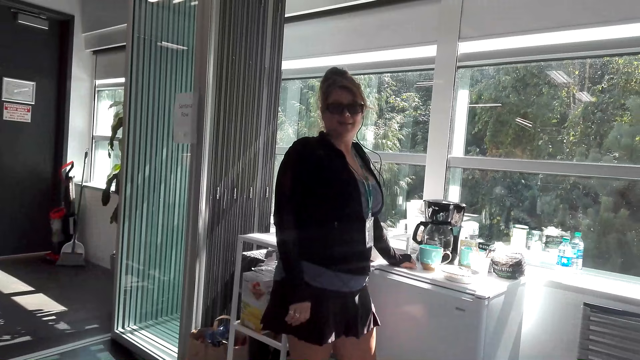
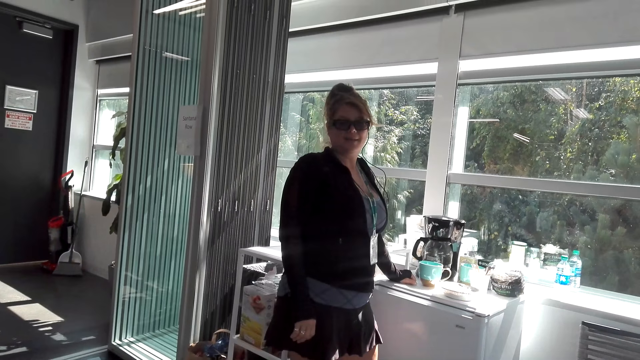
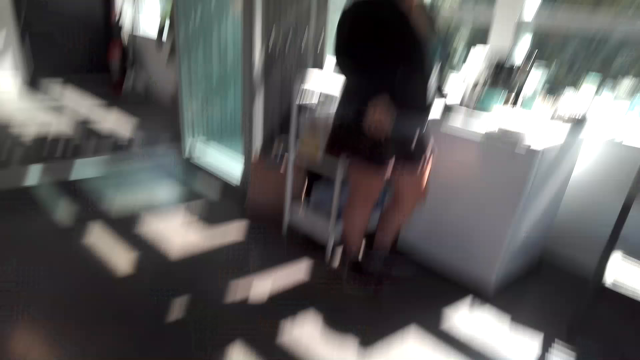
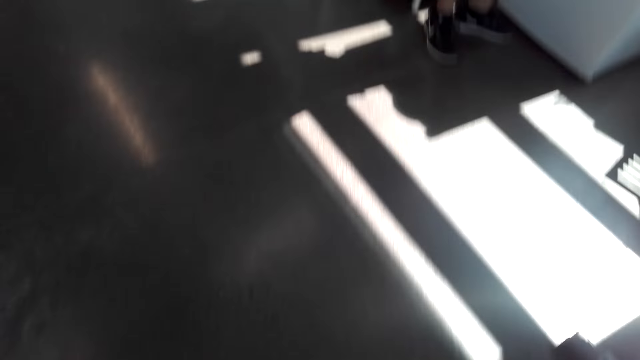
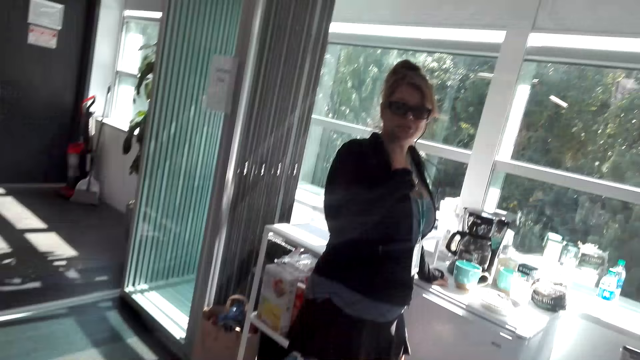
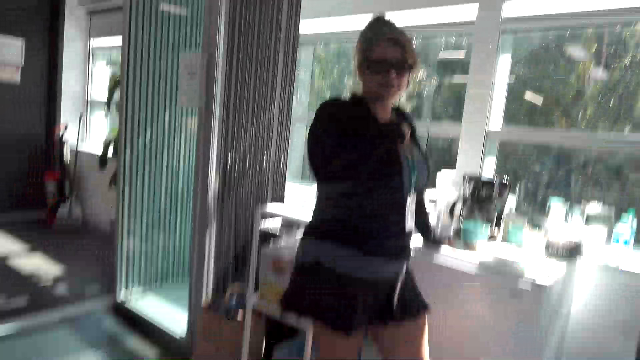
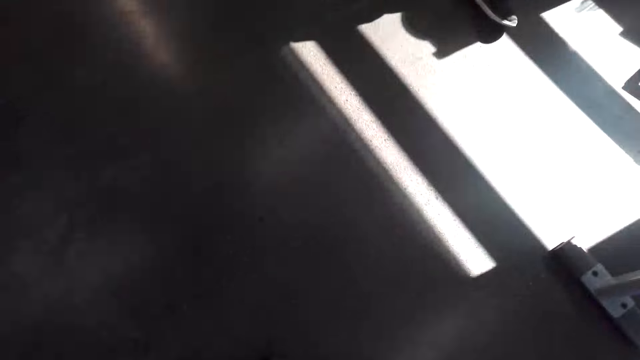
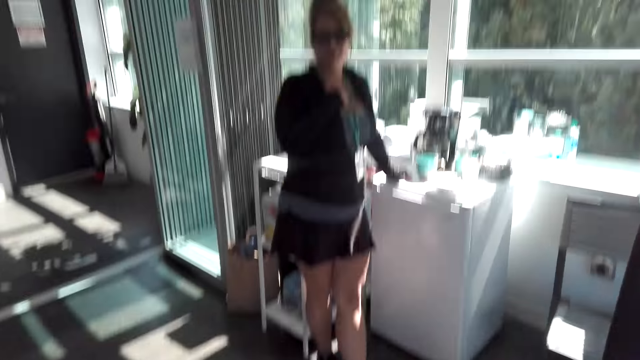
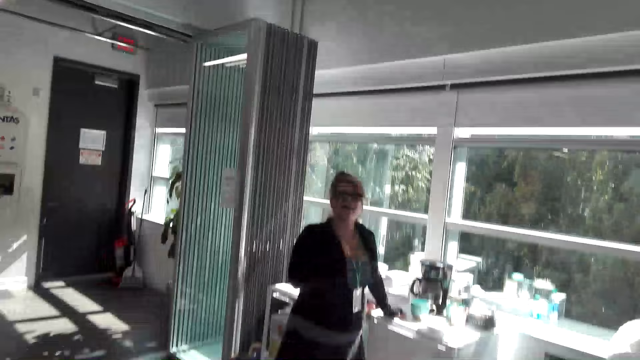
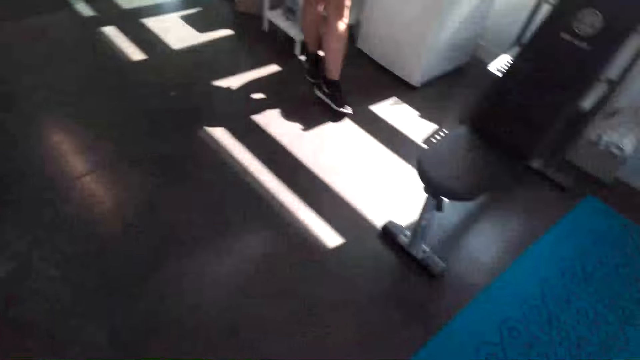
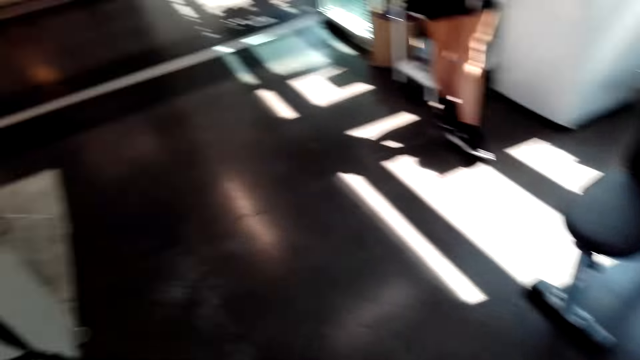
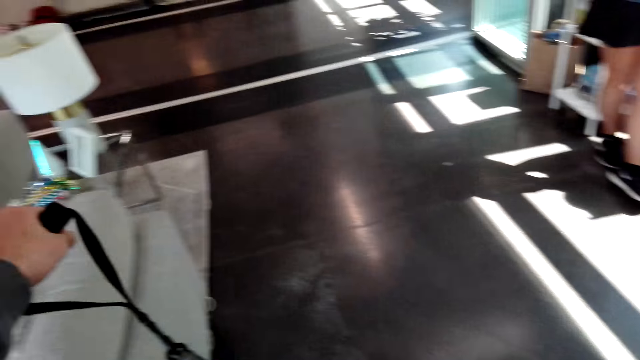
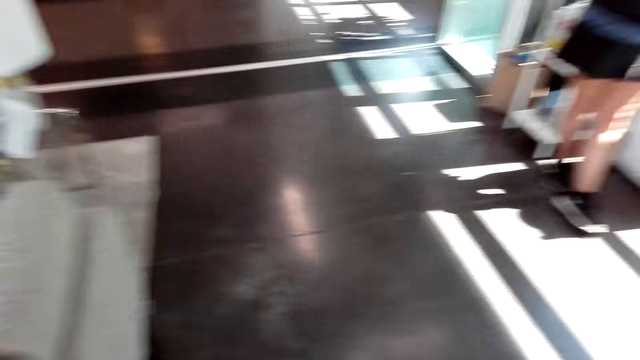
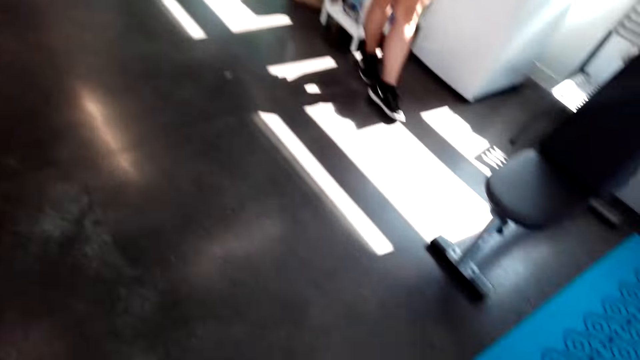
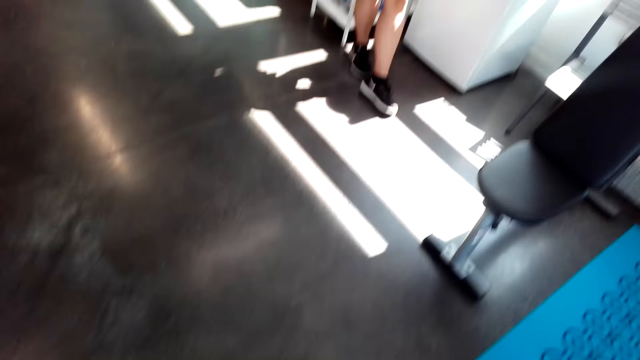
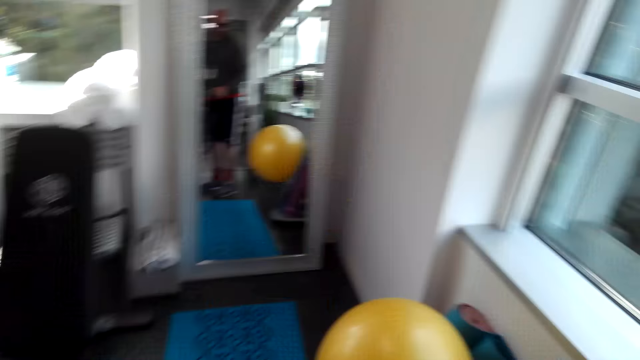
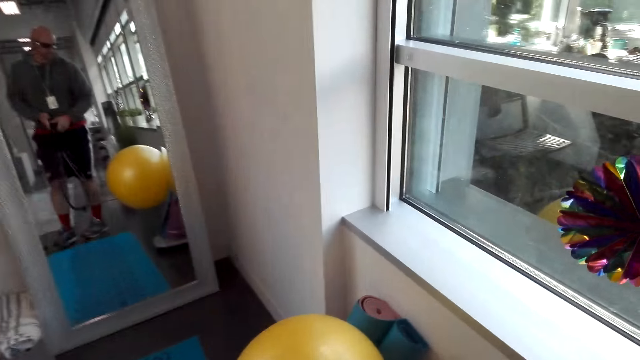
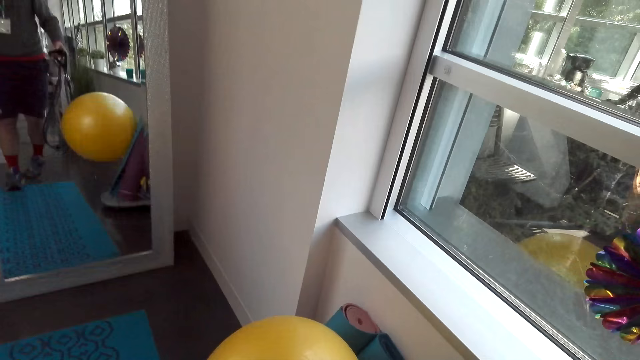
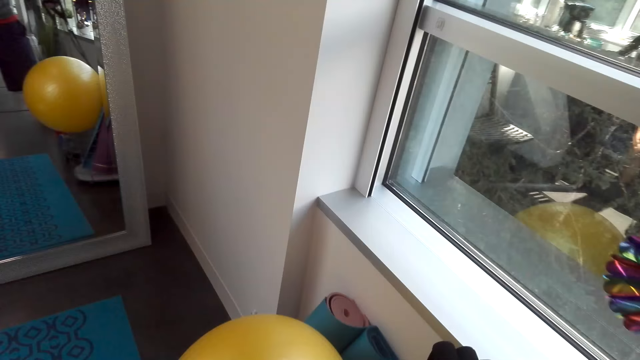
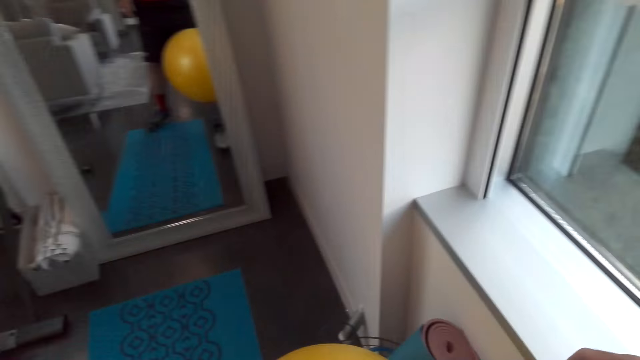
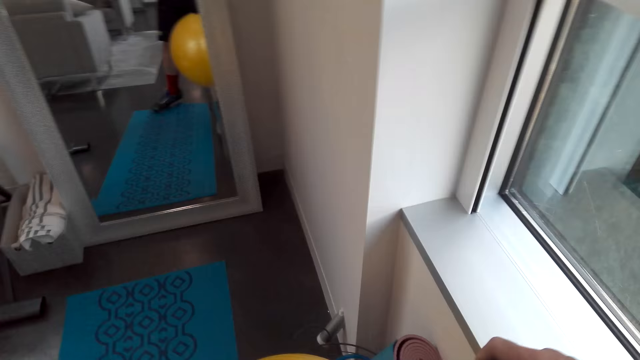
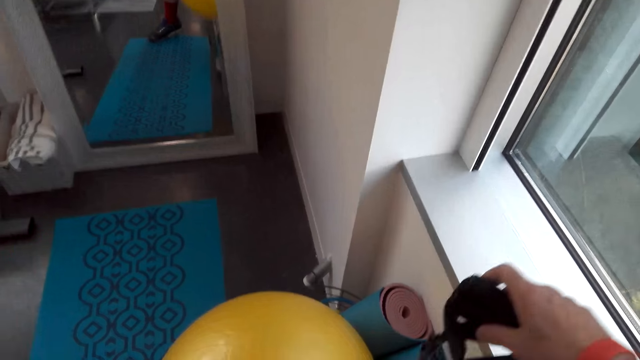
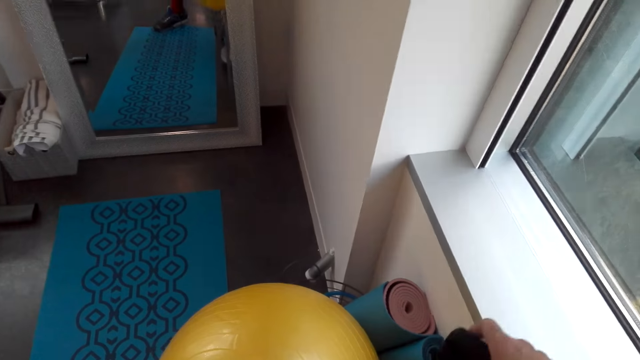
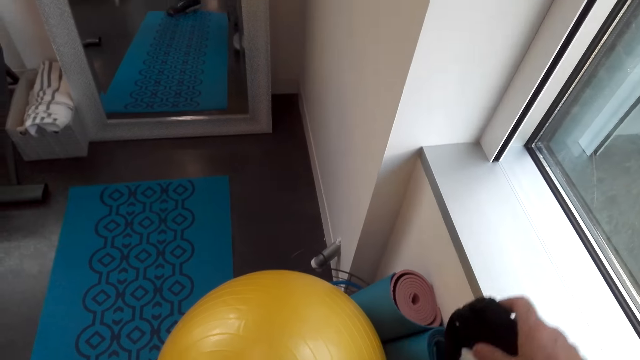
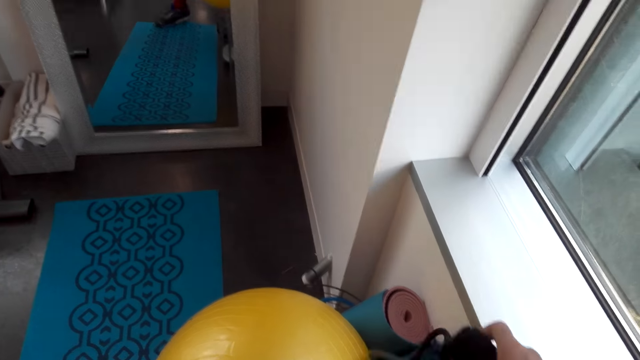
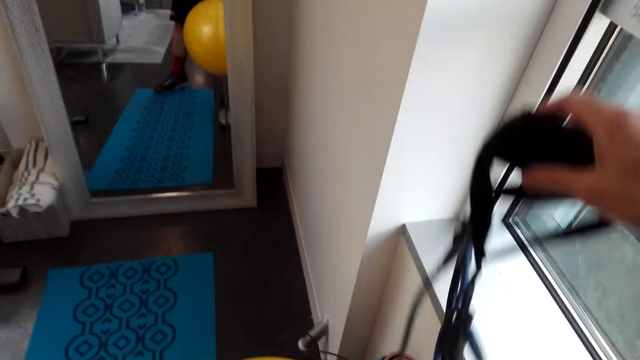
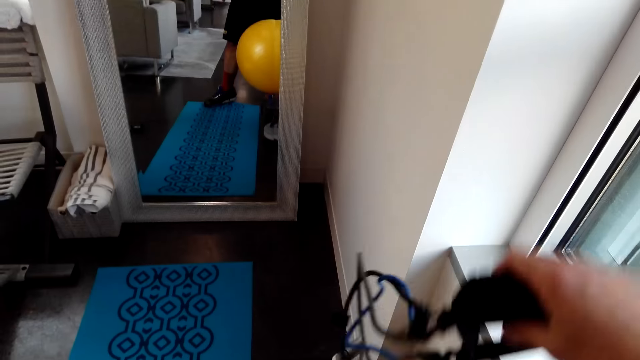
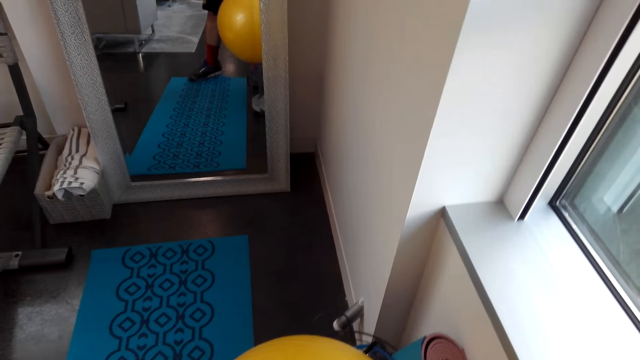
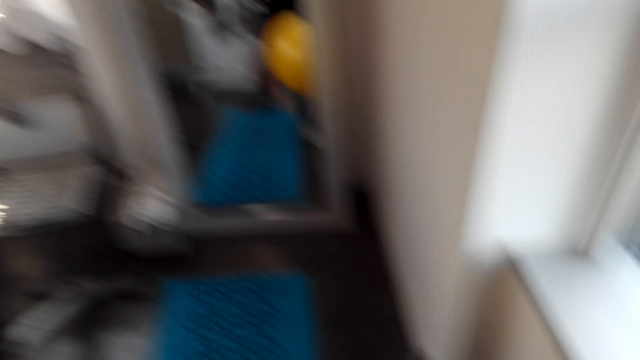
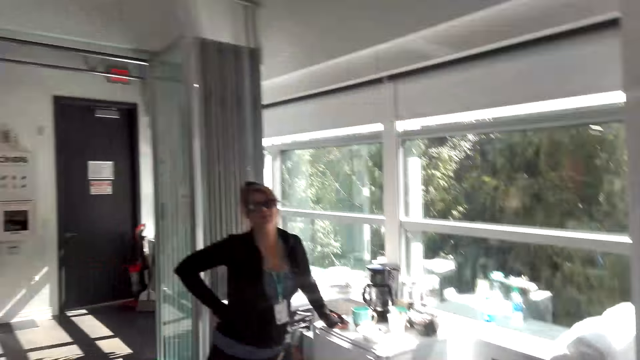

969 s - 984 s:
The camera wearer converses with a girl. They talk to the girl. They skip the rope. They hold the rope.

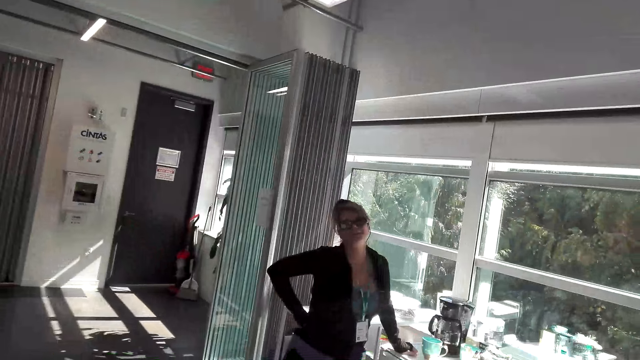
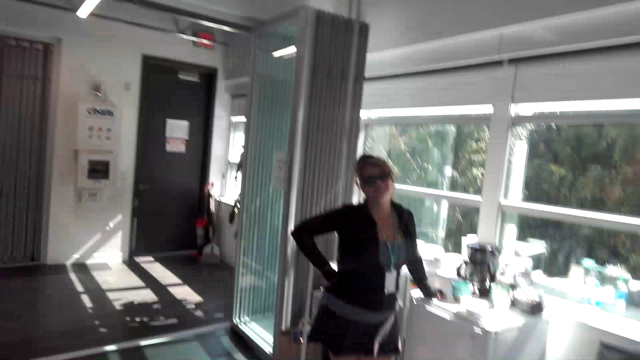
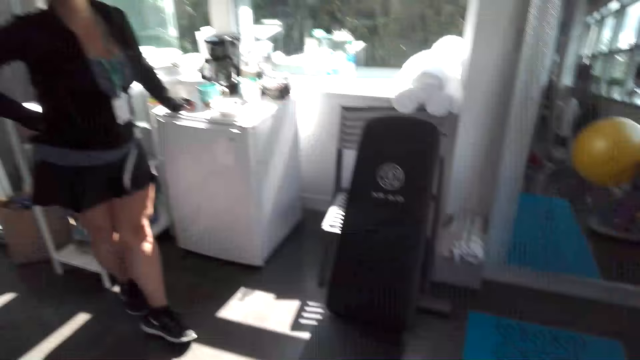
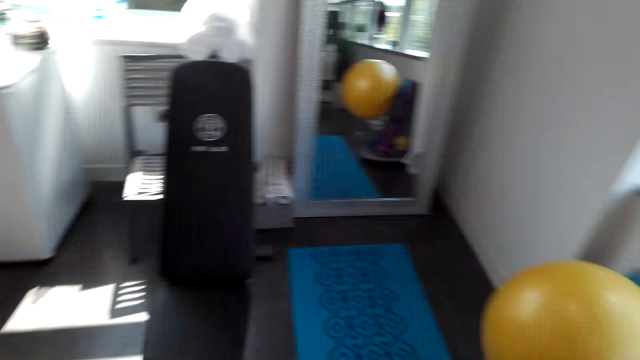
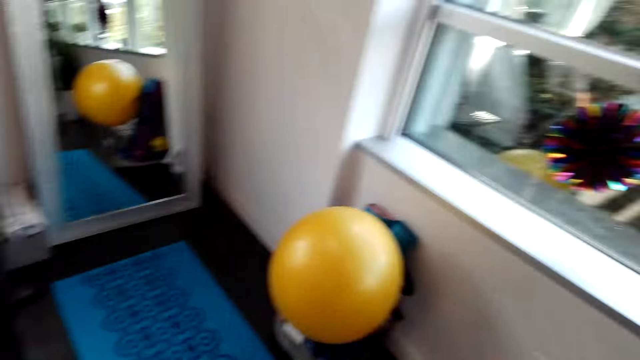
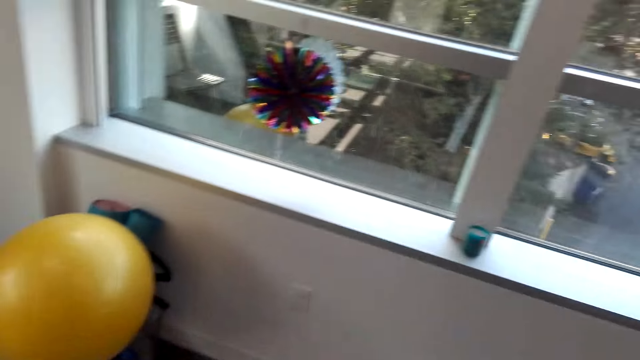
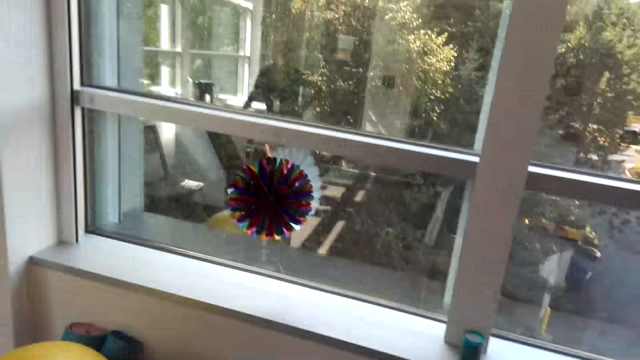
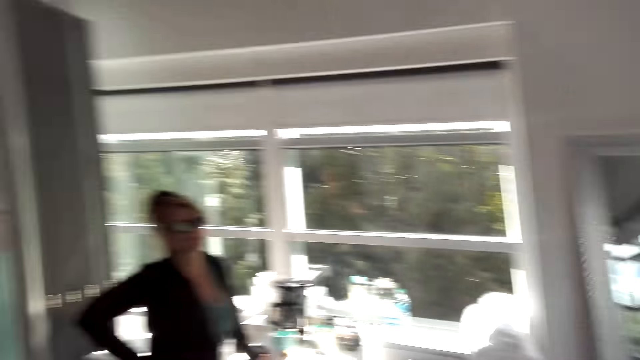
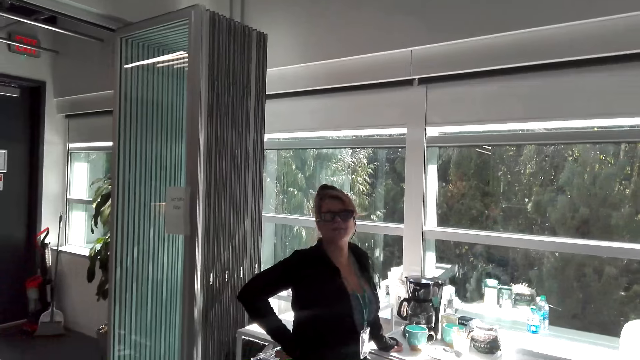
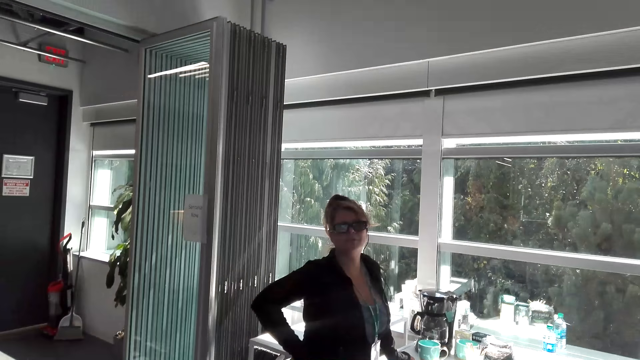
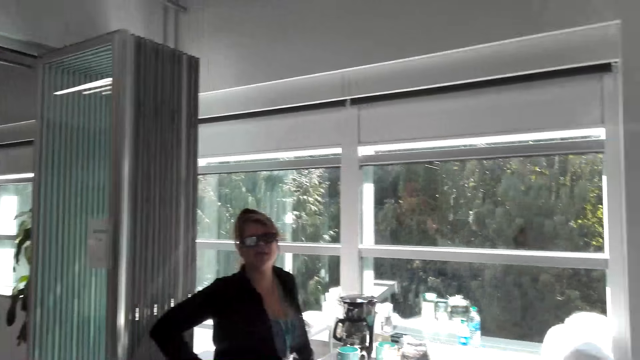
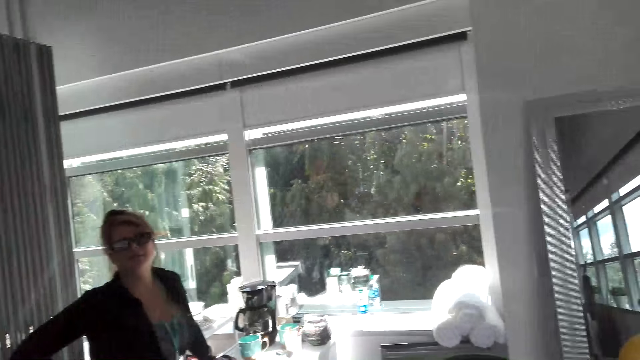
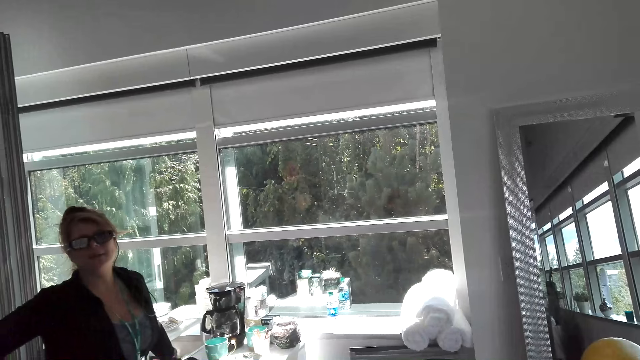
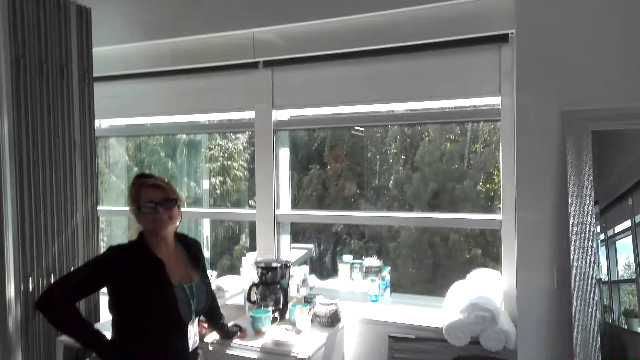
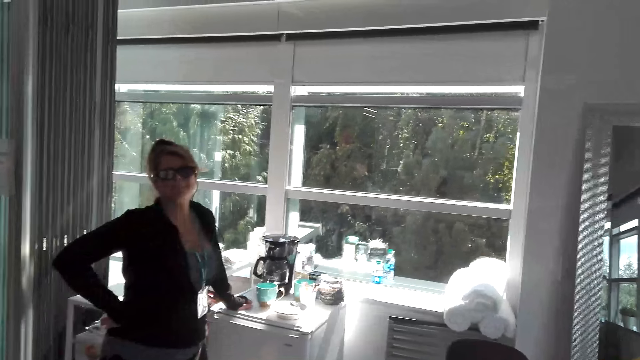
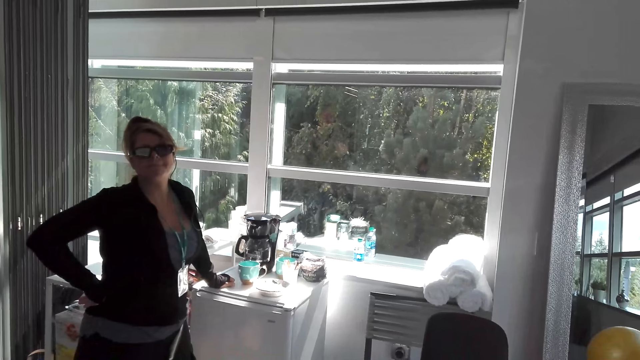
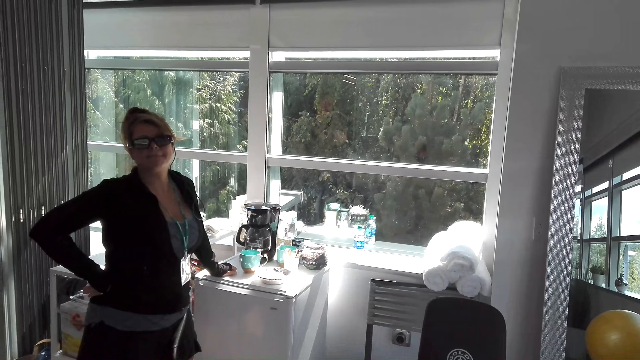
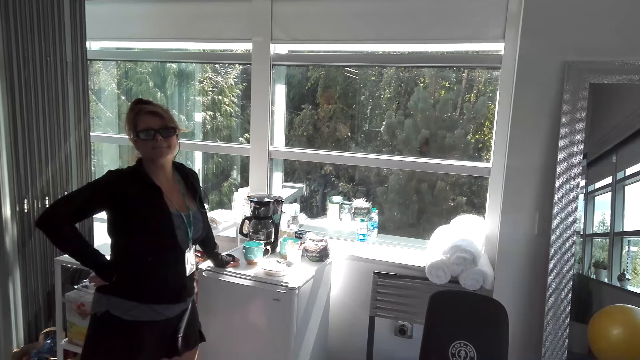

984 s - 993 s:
The camera wearer talks to the girl.
